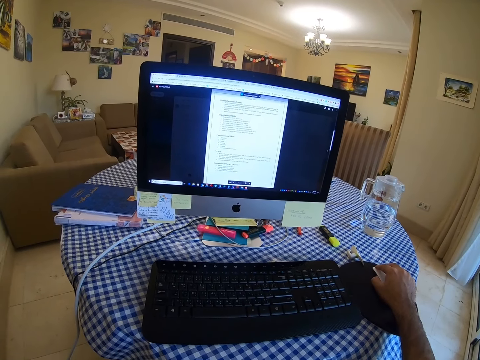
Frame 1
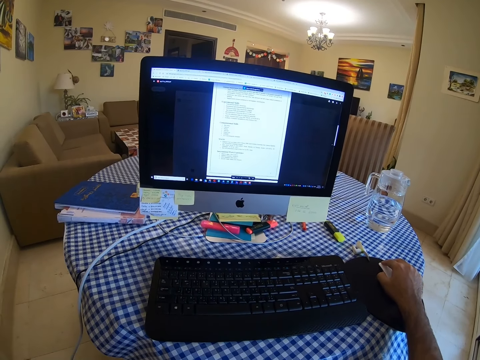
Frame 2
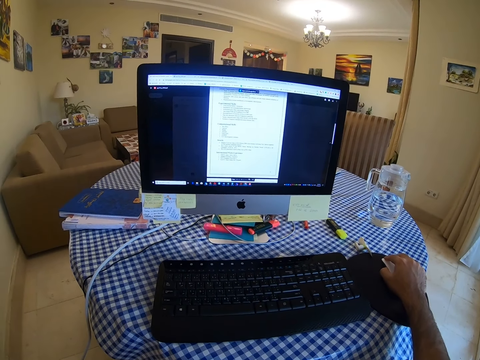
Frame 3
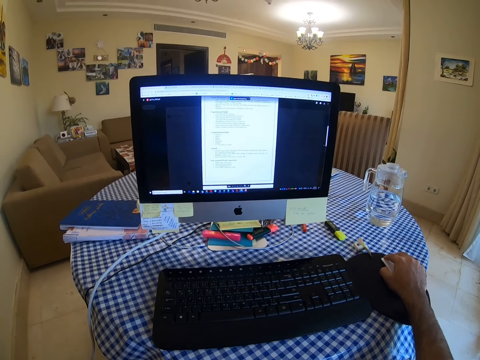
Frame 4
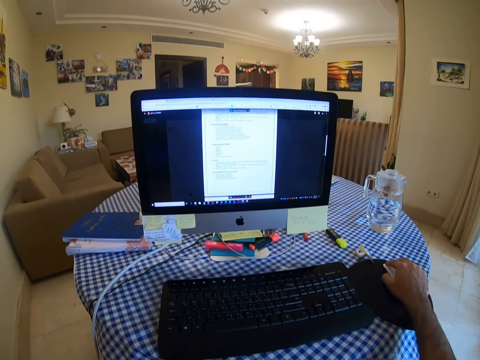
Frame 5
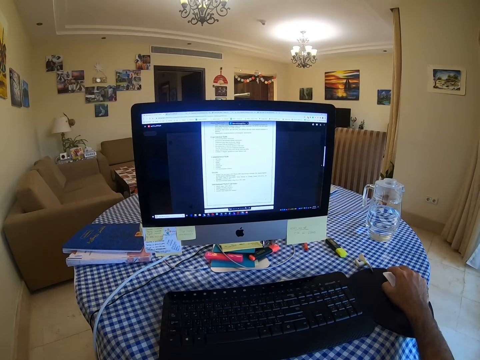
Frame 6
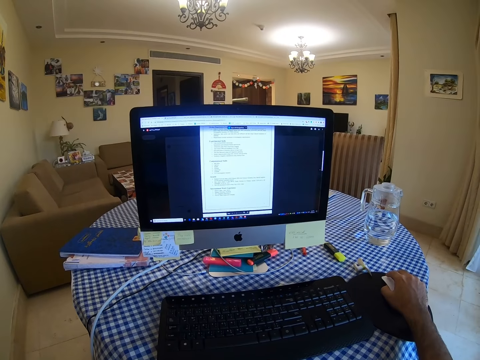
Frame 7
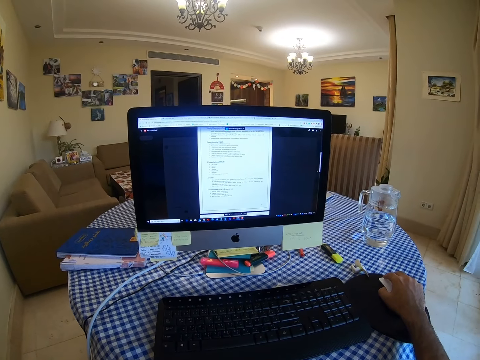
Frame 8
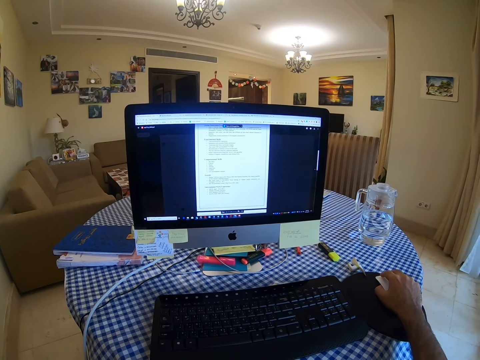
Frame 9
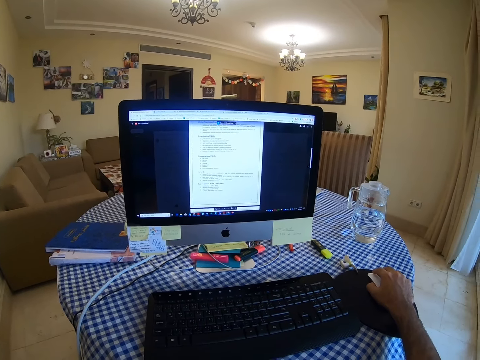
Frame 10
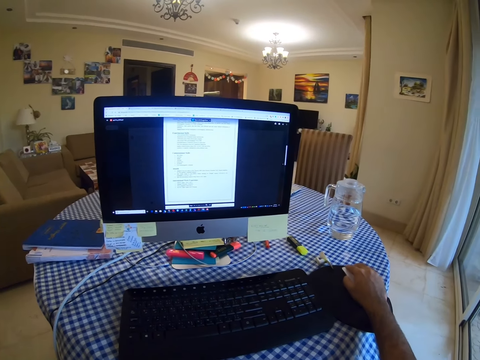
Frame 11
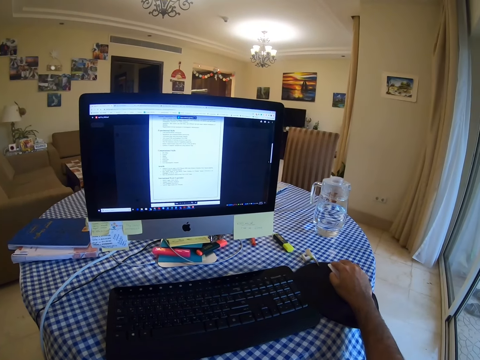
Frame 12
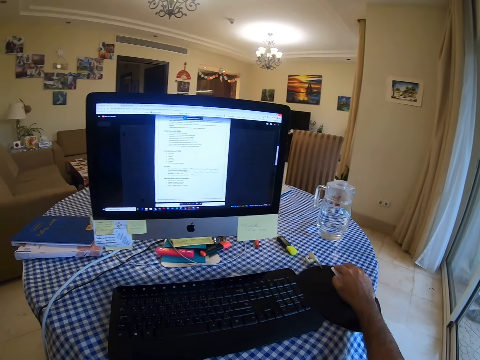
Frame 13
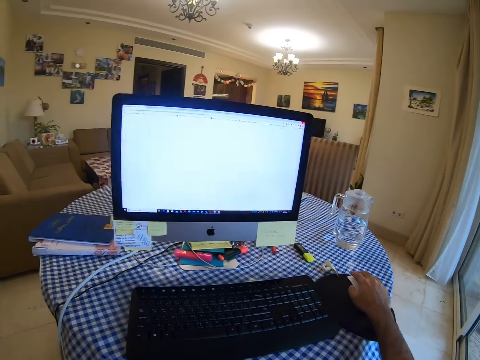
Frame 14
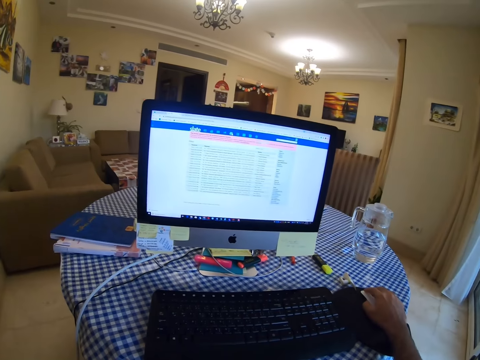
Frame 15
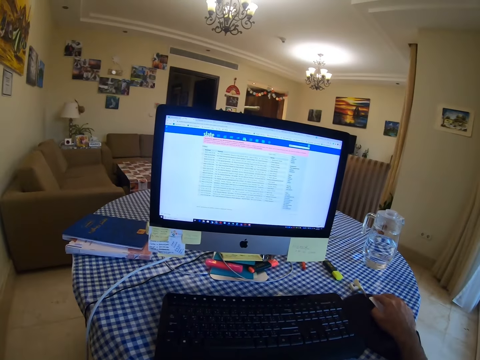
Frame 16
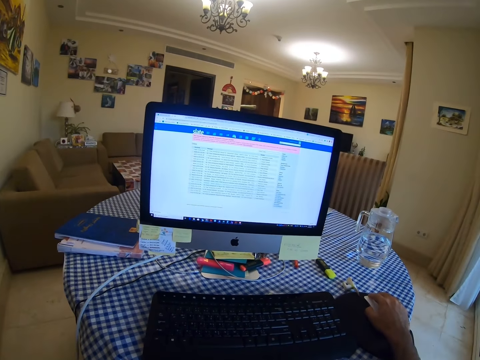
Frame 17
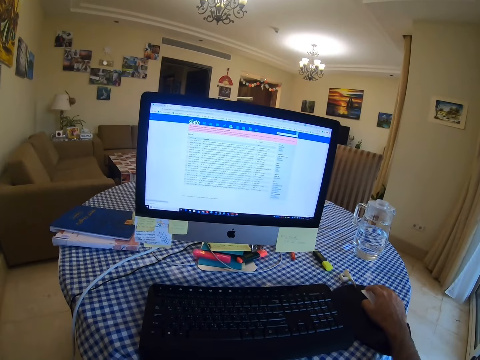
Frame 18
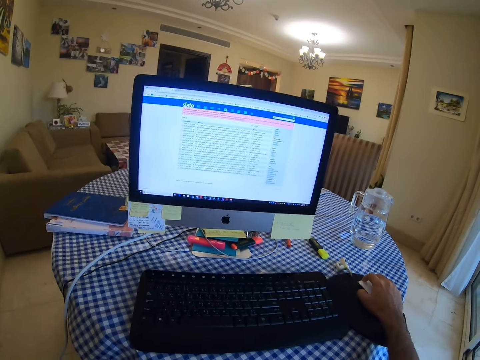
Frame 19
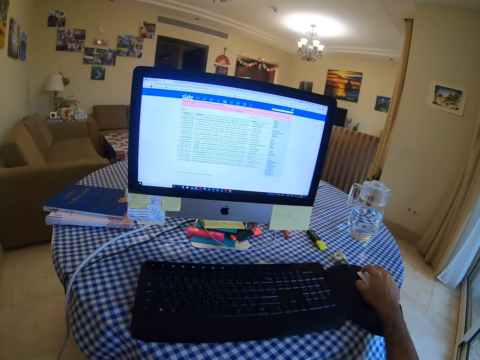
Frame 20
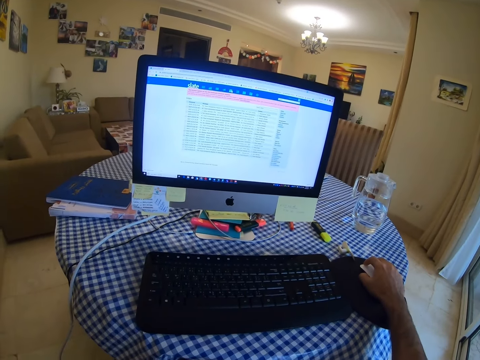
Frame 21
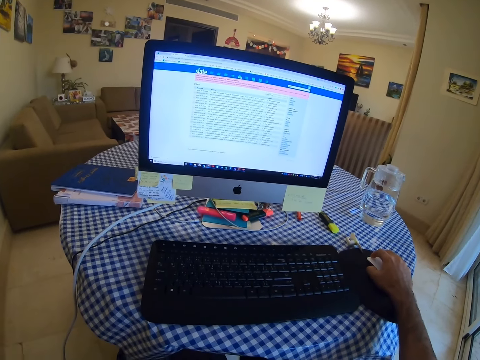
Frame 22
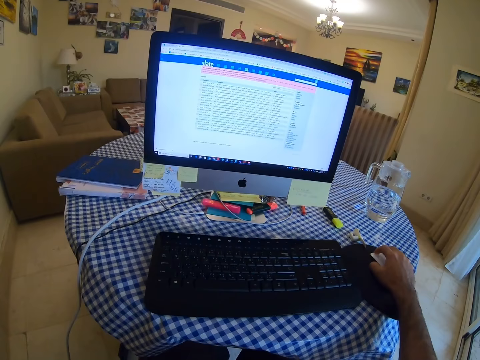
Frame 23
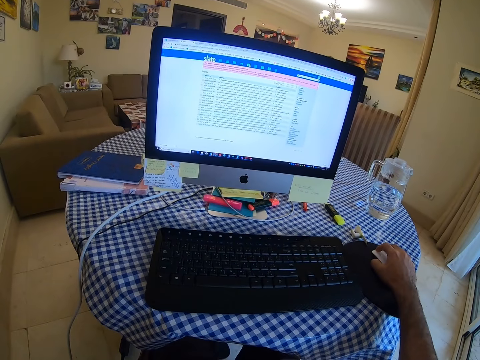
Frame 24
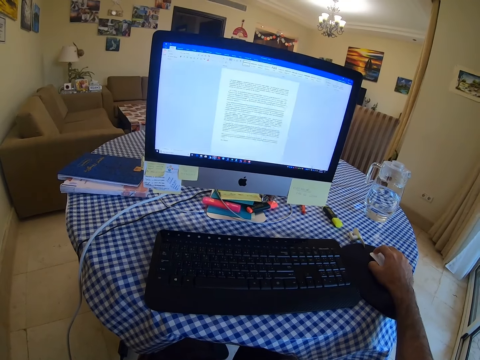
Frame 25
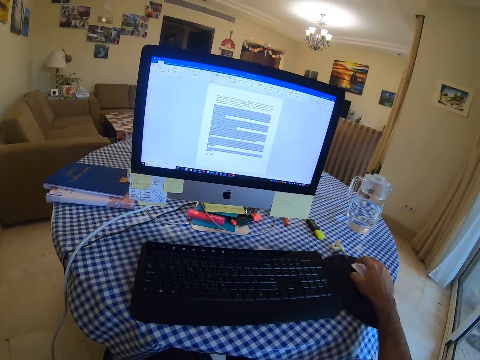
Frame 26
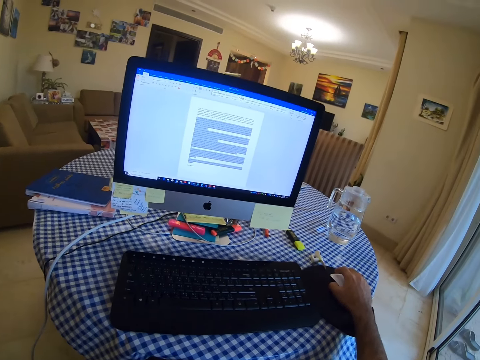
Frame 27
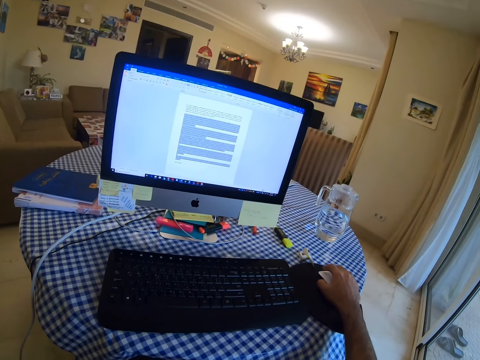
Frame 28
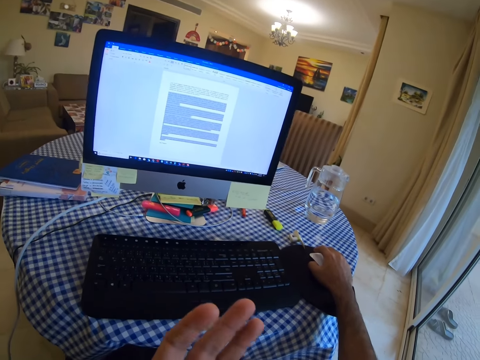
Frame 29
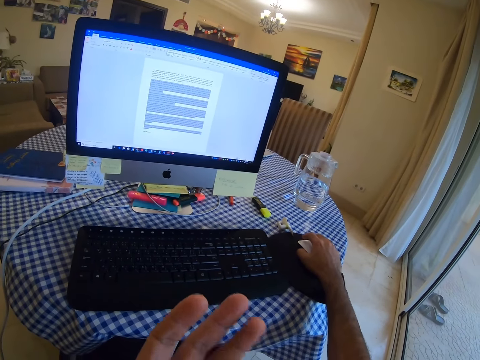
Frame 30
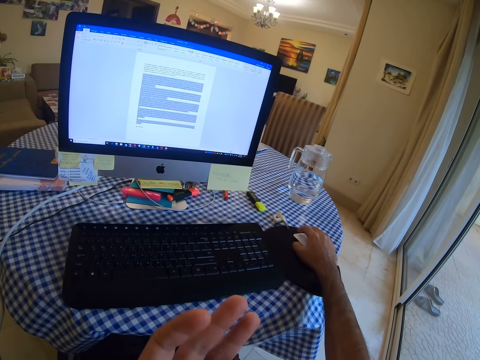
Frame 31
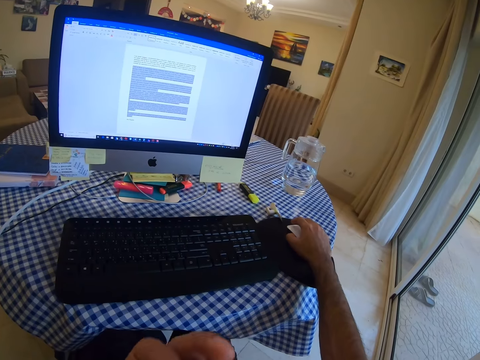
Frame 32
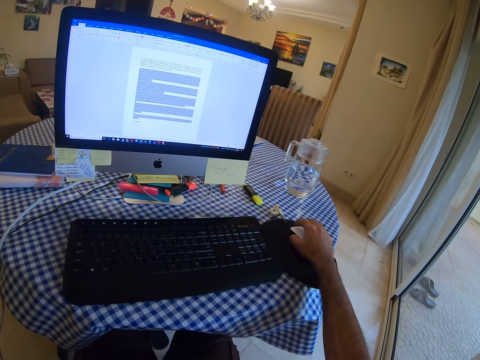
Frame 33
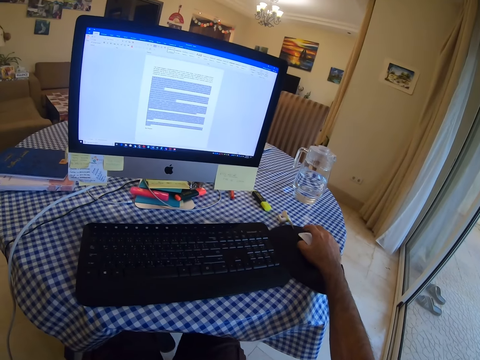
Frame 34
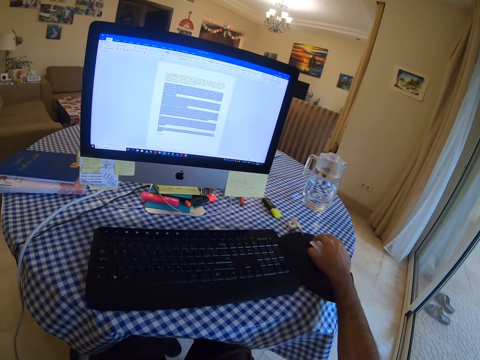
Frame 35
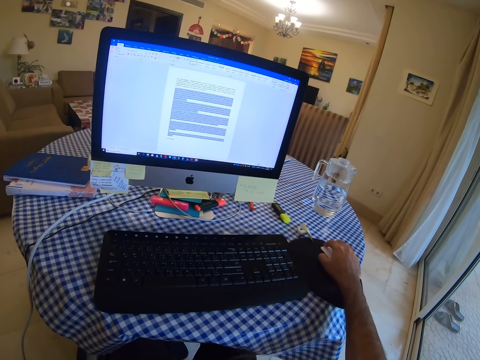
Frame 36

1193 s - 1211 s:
The camera wearer scrolls the computer with a mouse. They click the mouse. They click the mouse again. They move their fingers.

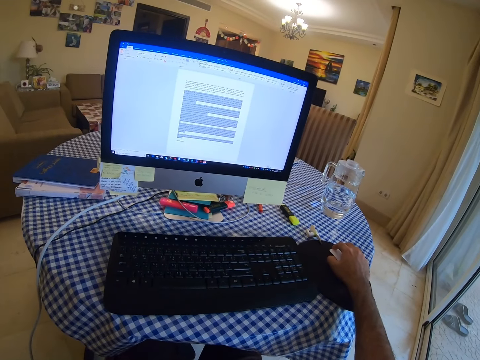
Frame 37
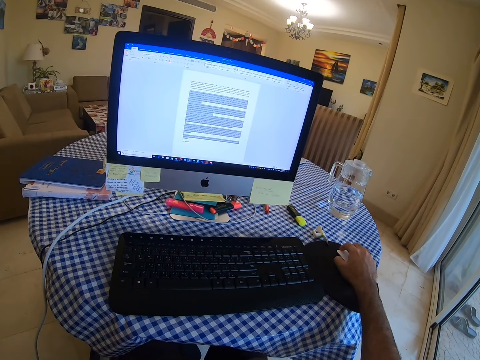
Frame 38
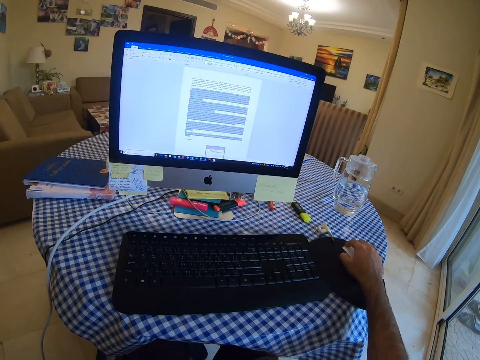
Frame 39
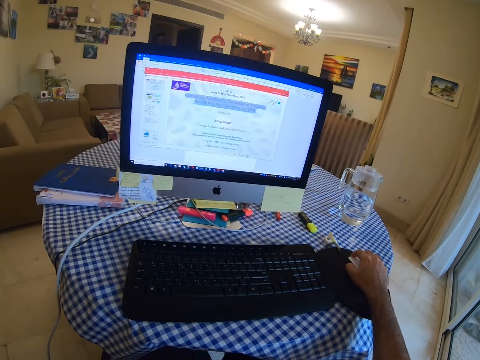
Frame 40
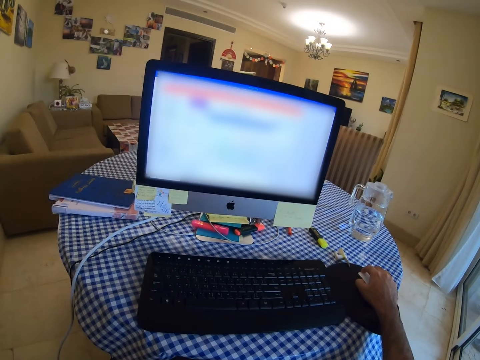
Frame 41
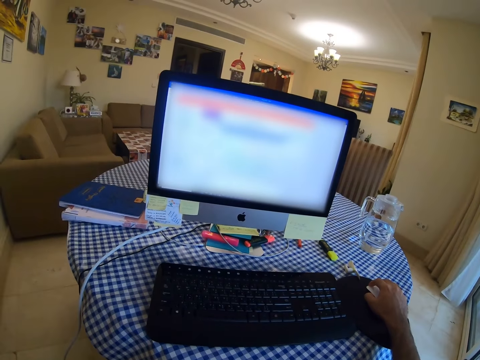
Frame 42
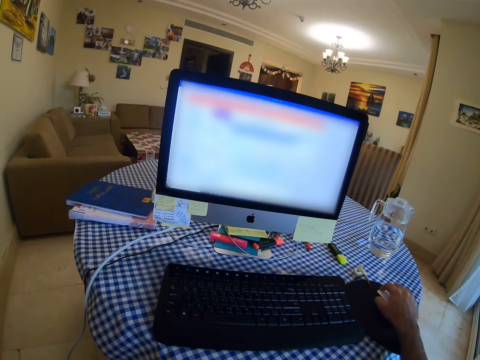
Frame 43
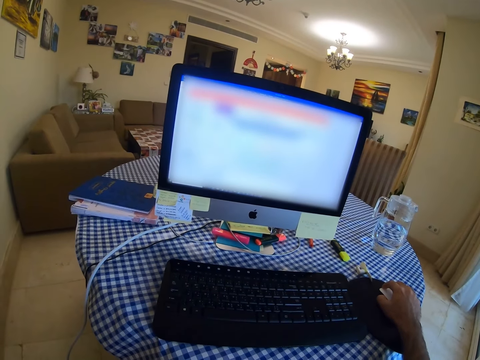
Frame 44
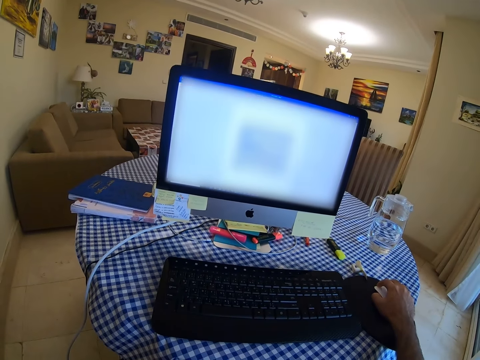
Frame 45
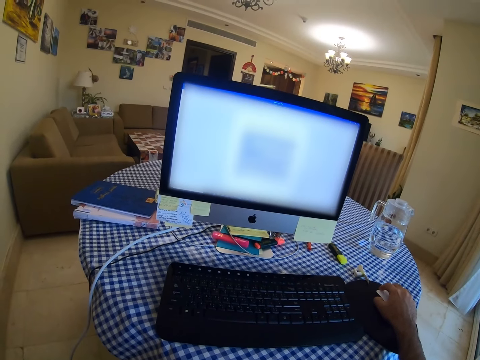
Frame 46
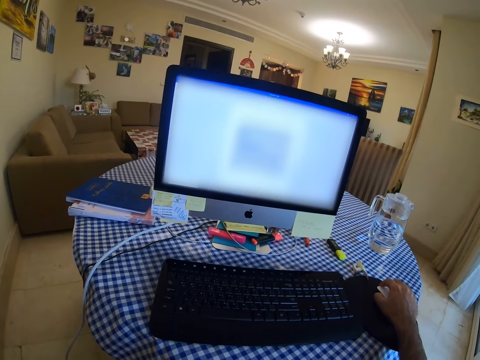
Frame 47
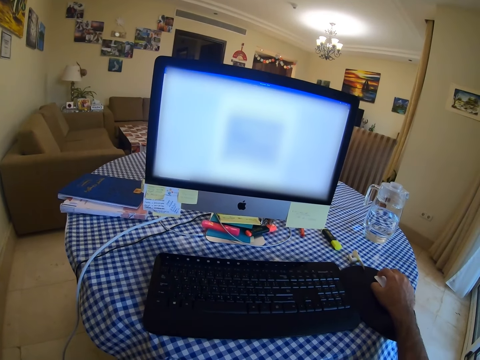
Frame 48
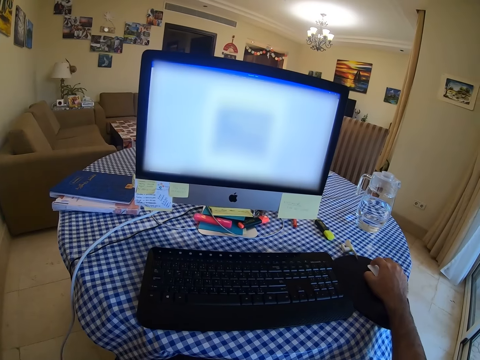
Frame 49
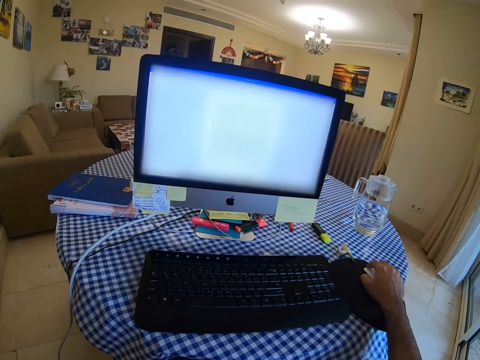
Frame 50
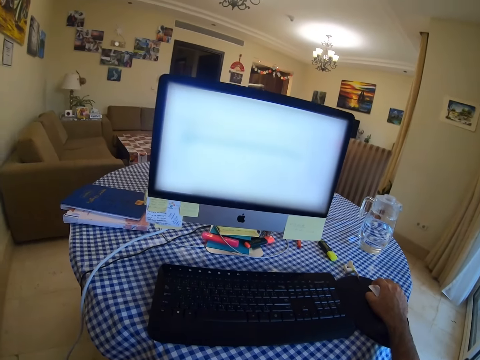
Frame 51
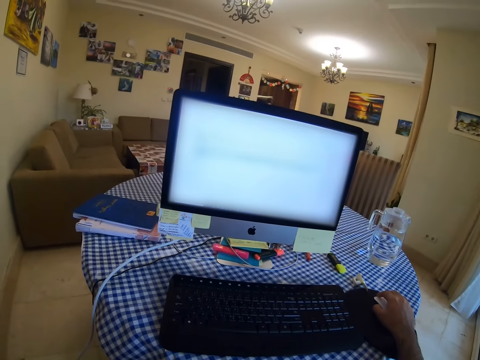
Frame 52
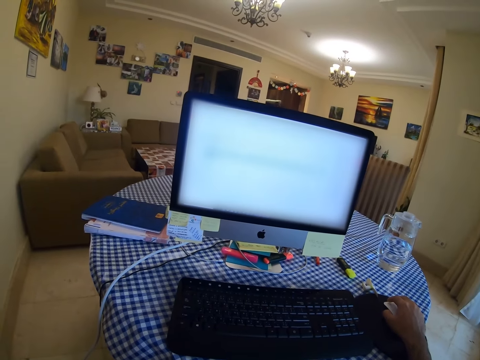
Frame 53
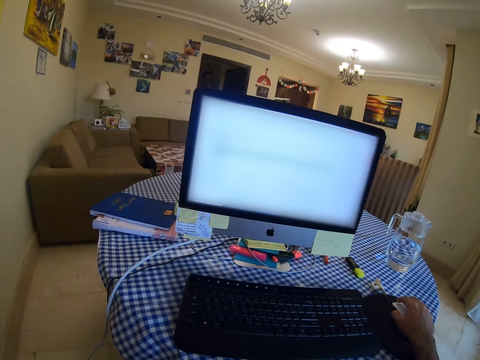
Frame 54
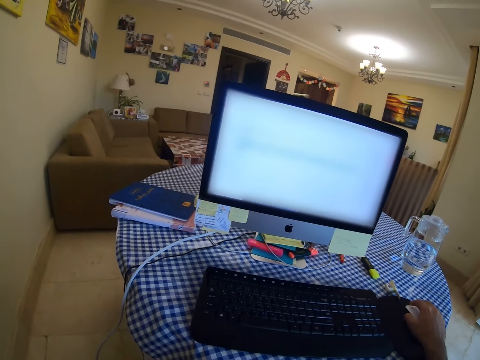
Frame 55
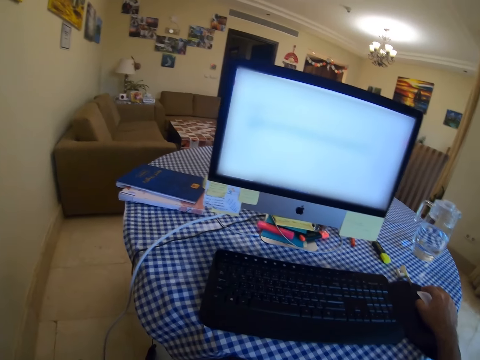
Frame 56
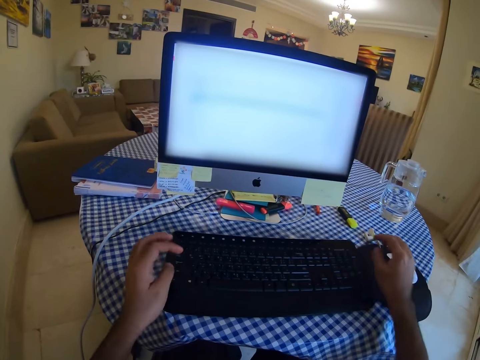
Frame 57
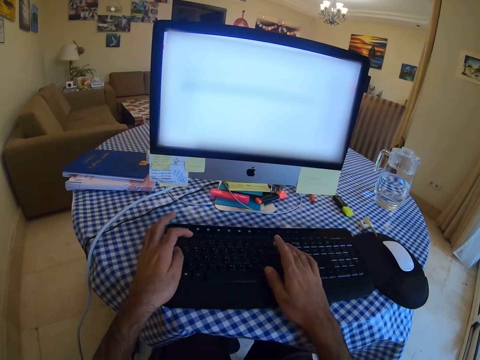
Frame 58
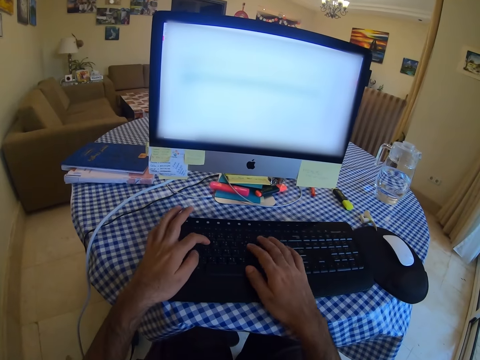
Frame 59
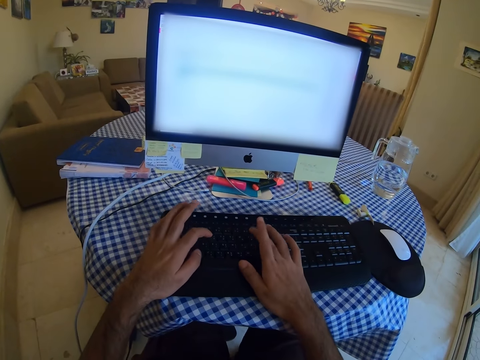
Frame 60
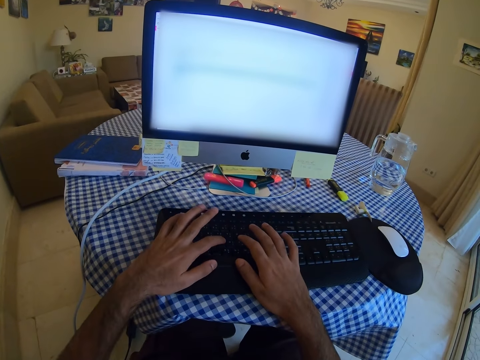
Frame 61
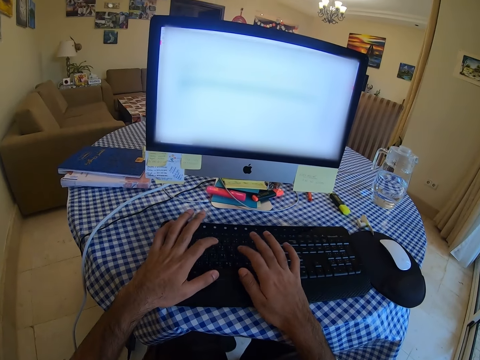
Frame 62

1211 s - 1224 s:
The camera wearer clicks a mouse. They click the mouse again. They type on a keyboard.
